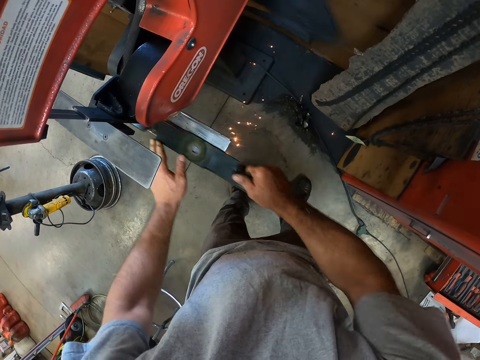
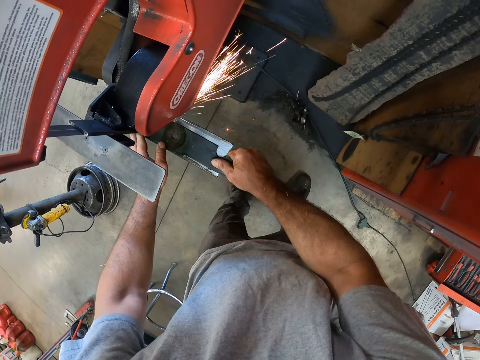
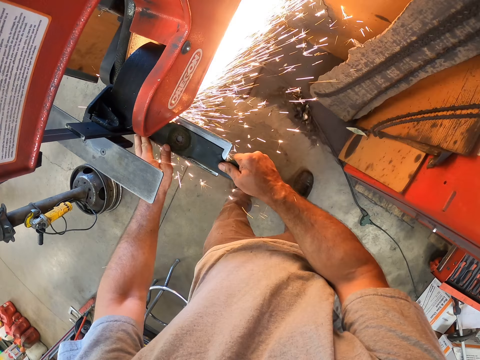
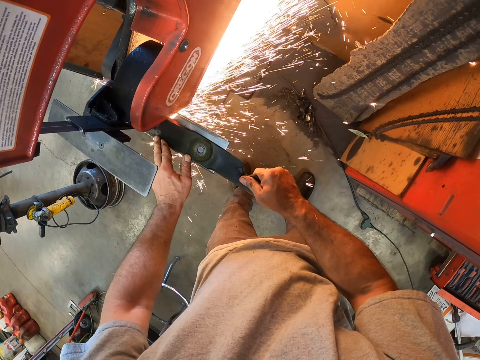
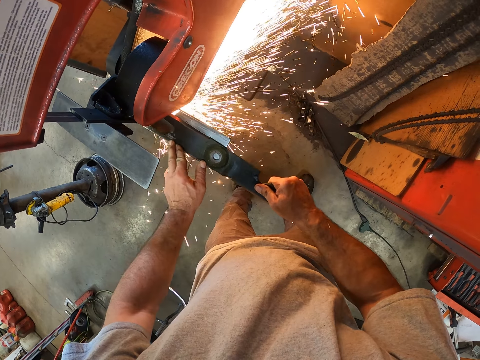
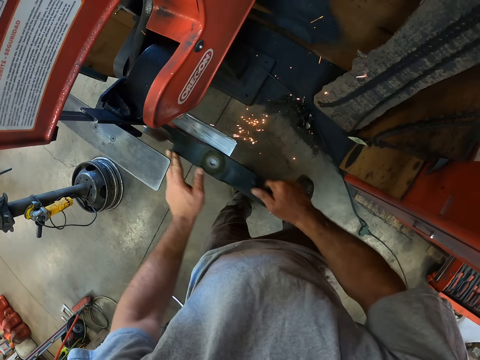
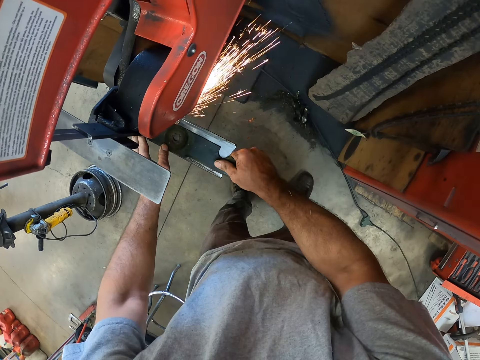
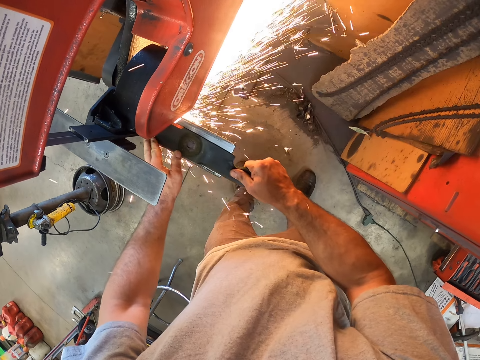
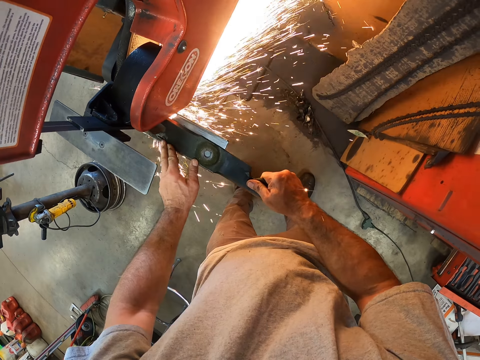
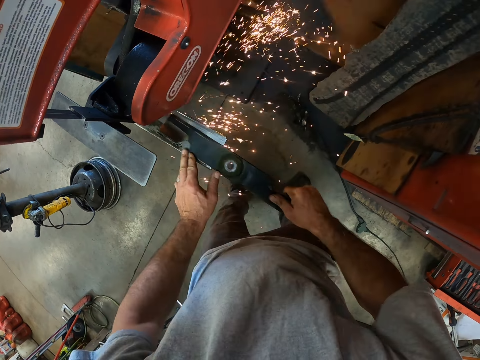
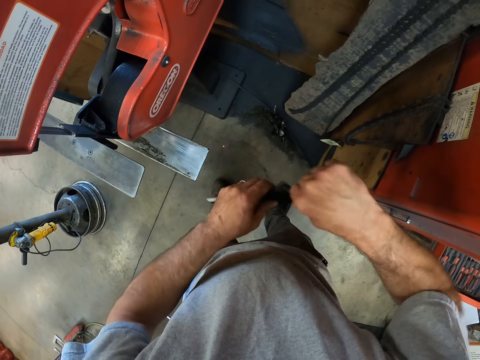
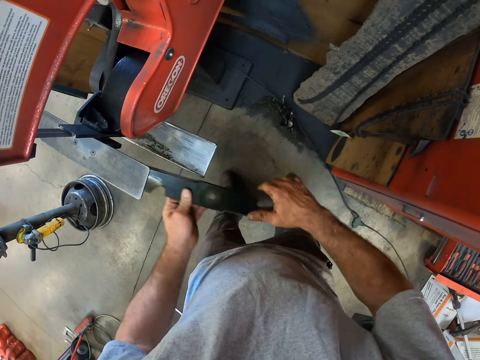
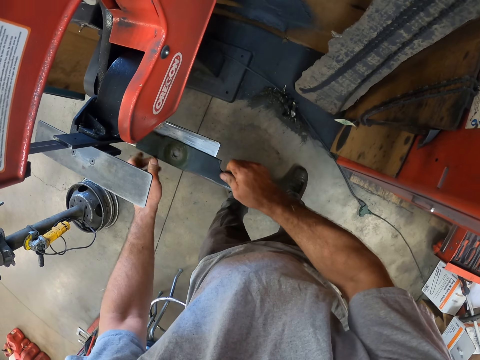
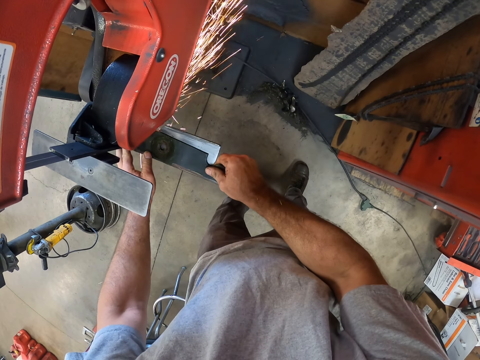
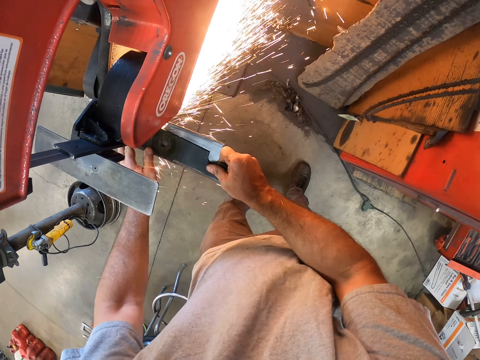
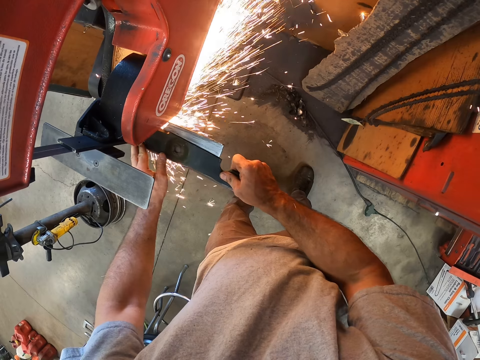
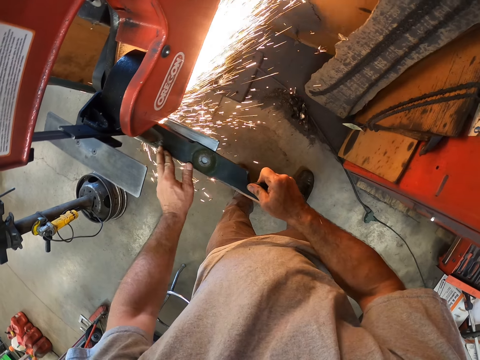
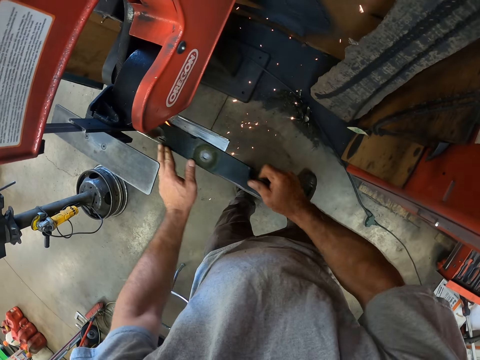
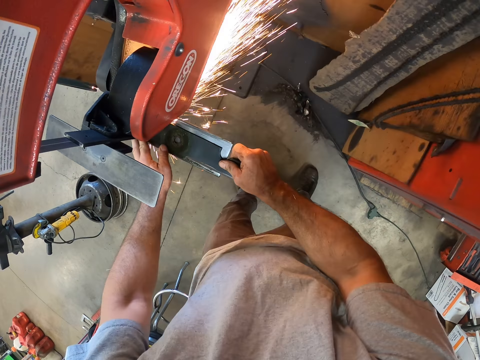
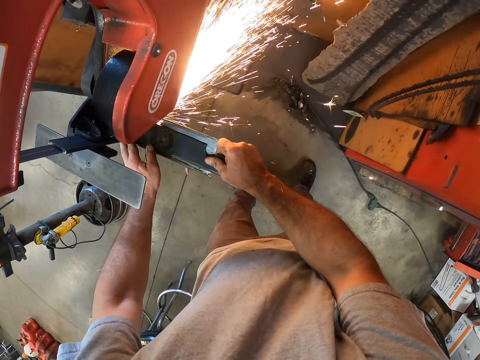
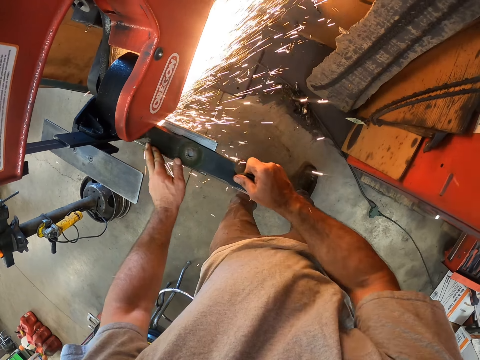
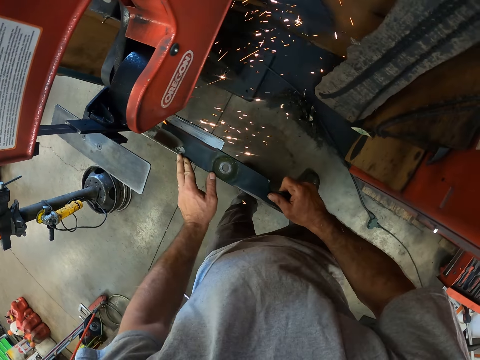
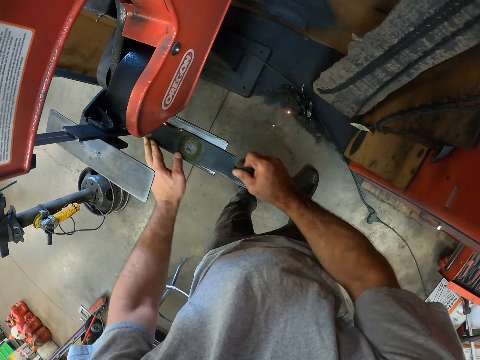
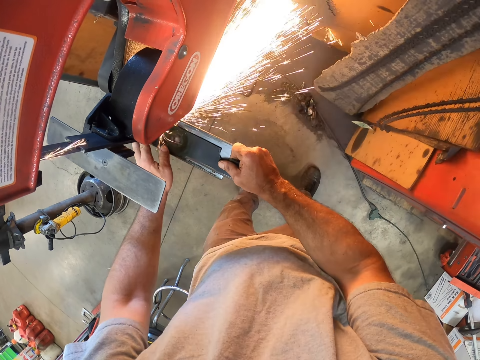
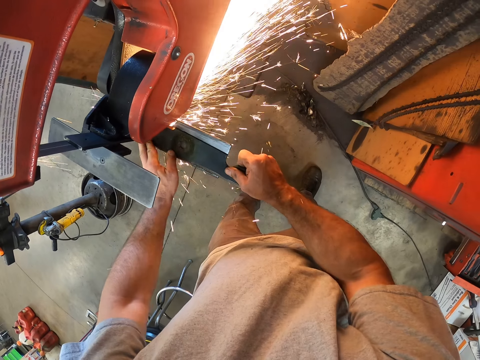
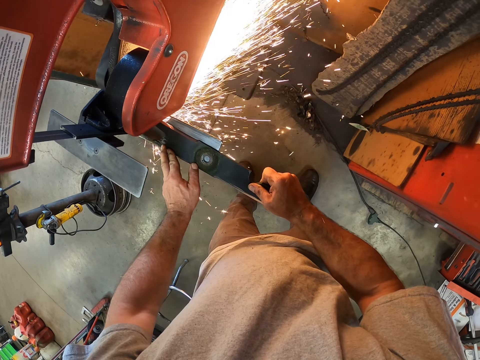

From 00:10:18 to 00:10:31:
The camera wearer turns the knife or metal upside down. They put the metal into the machine. They sharpen the knife in the coarse slot of the sharpening machine.

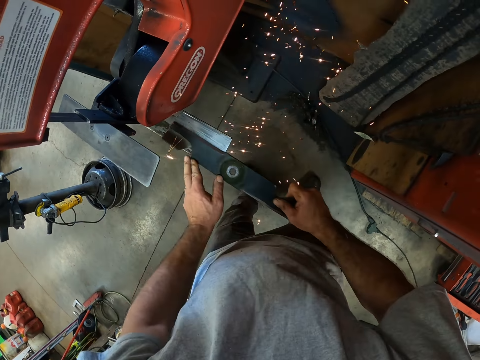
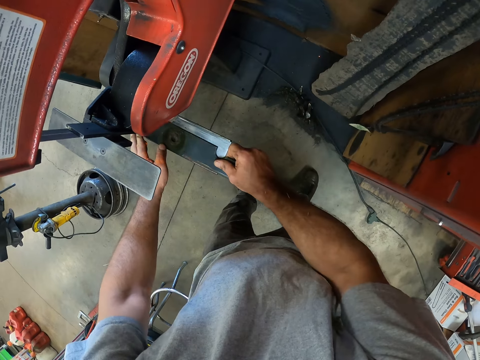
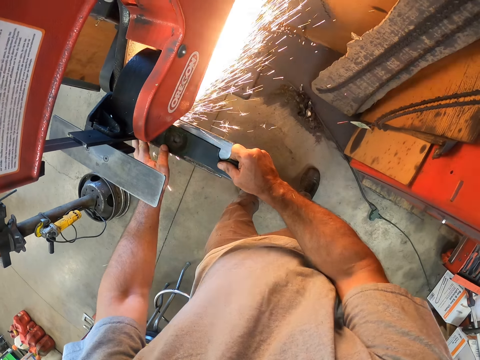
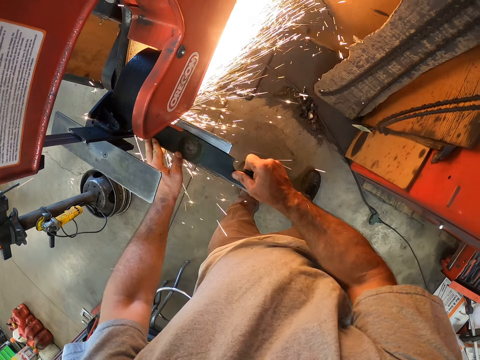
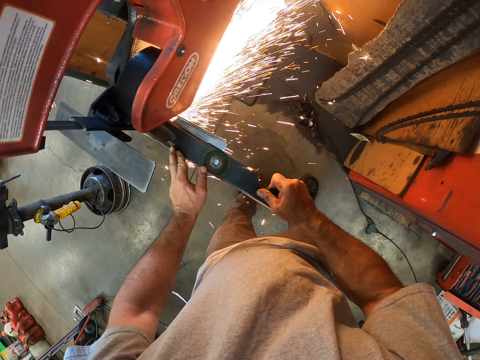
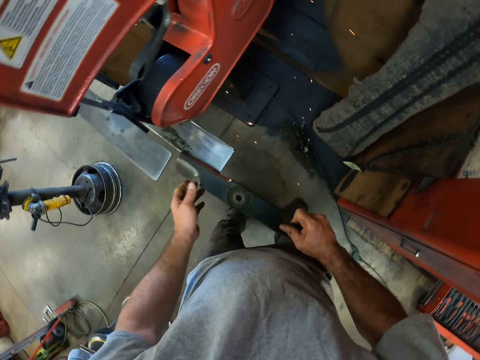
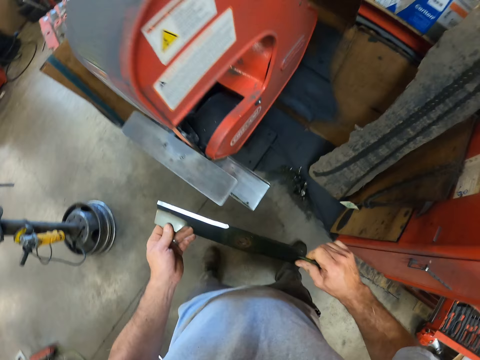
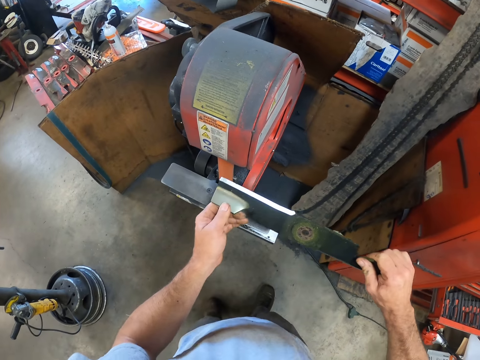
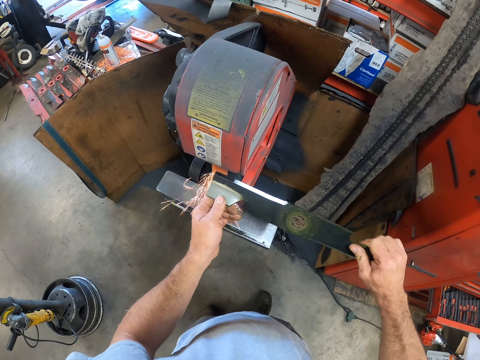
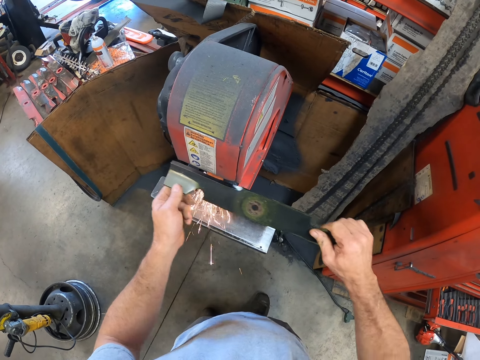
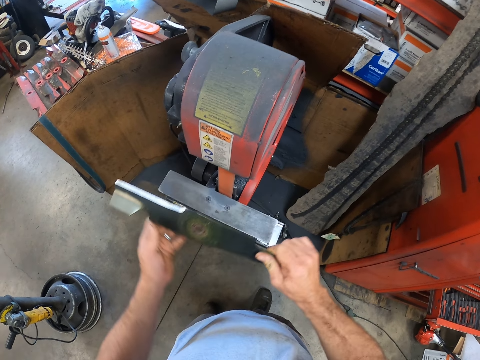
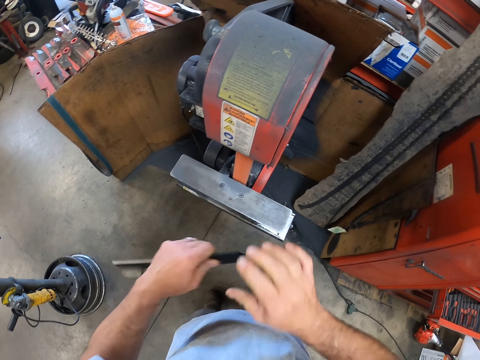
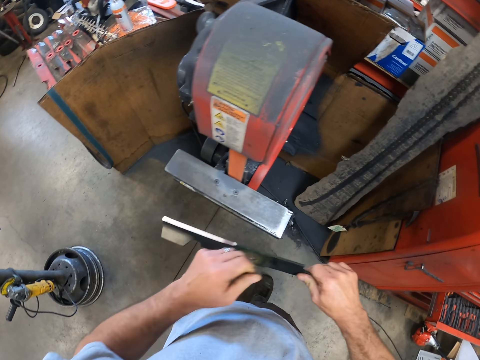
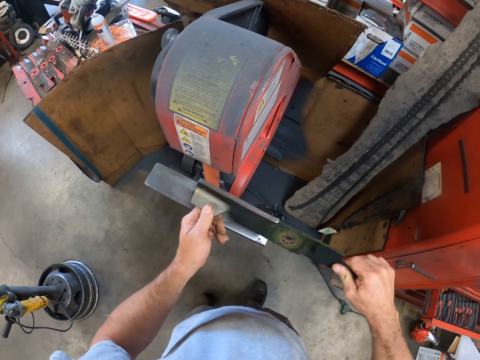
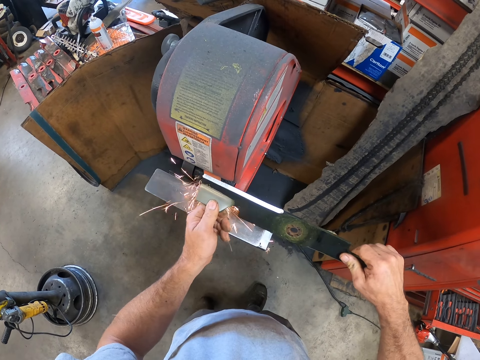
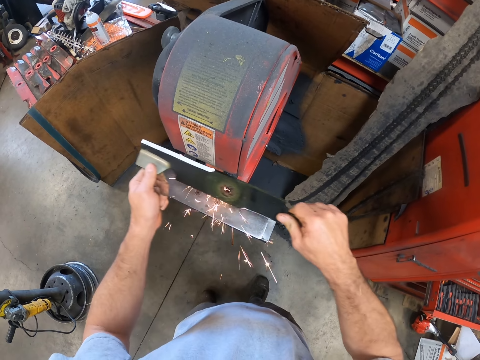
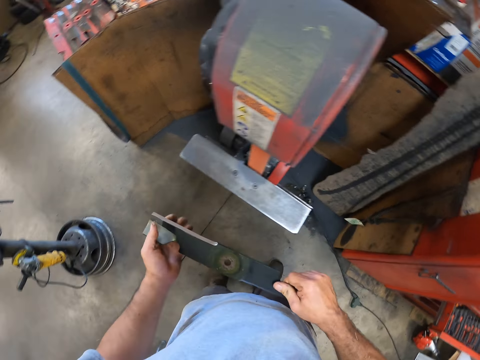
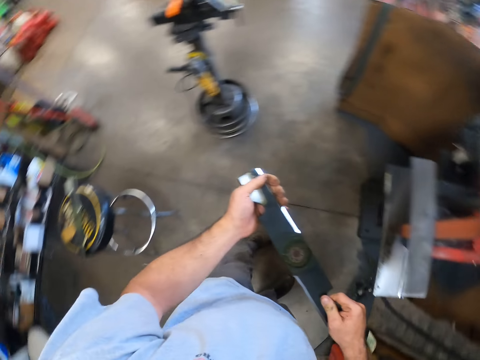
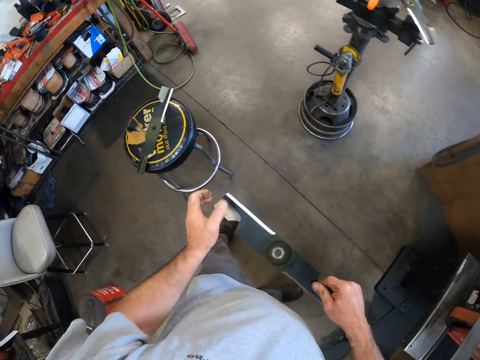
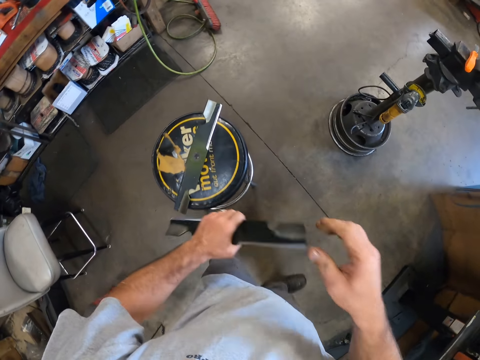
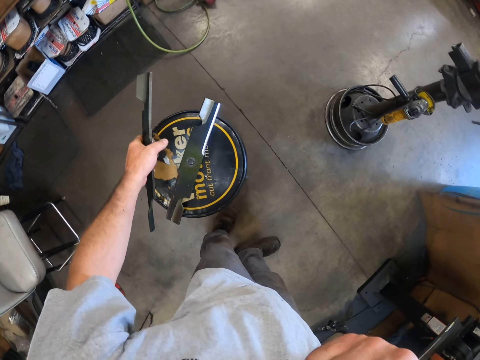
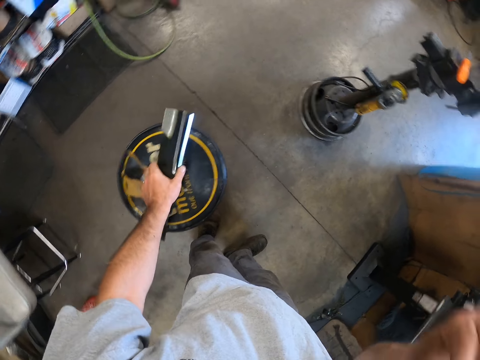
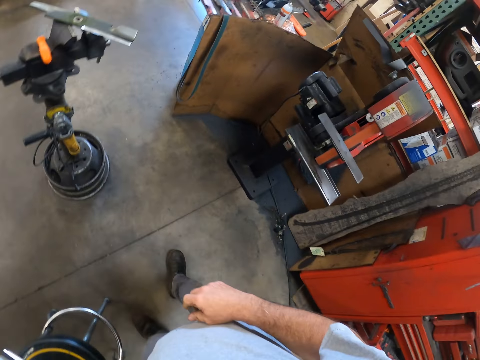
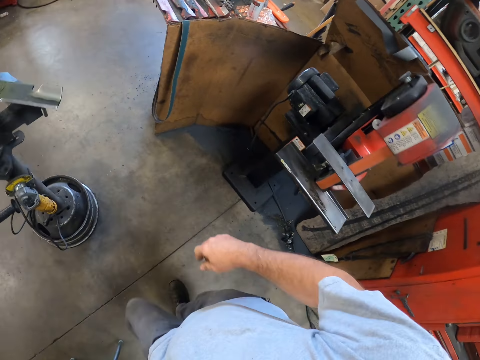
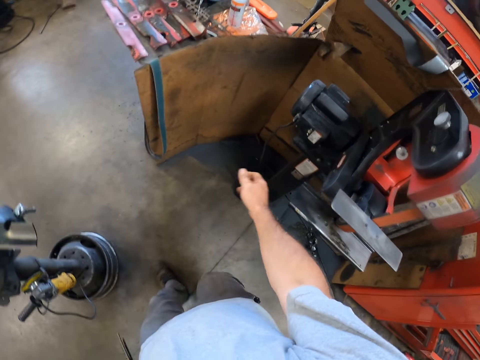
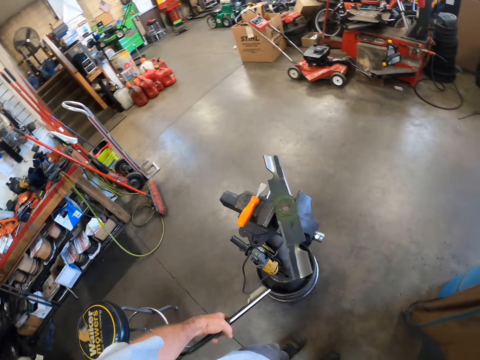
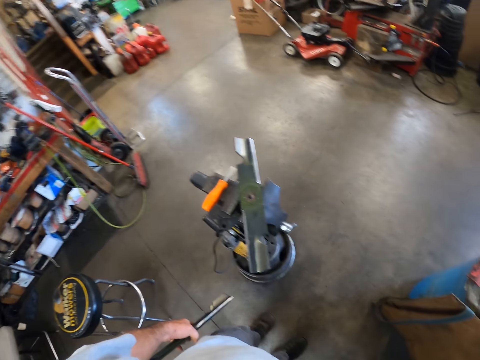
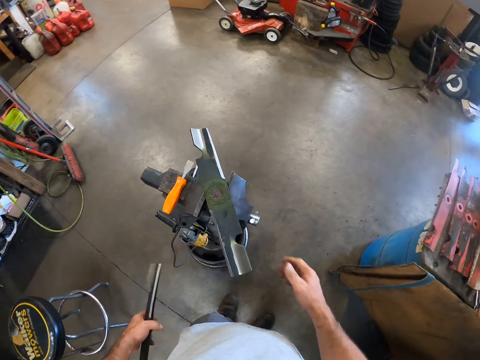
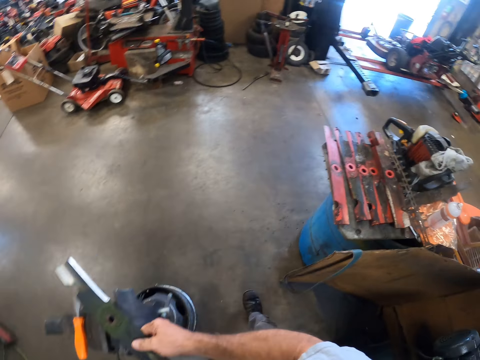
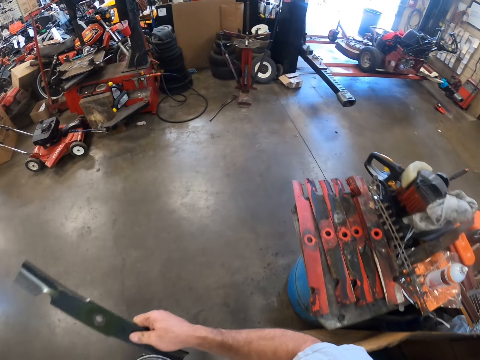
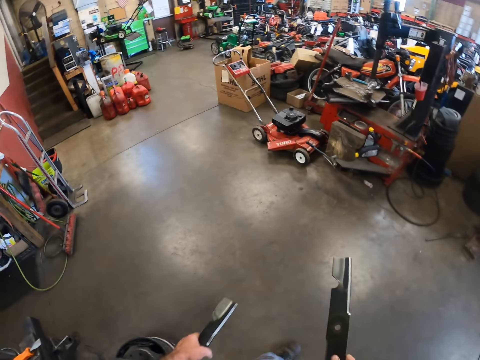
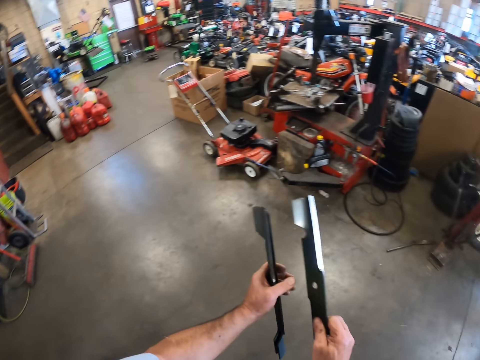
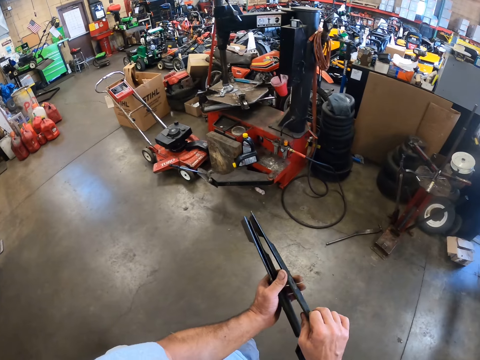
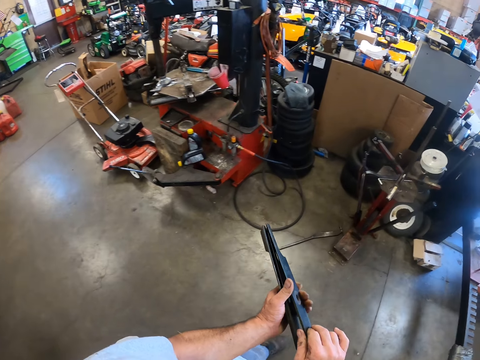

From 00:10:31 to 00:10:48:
The camera wearer moves the knife or metal up. He sharpens the knife in the fine slot of the sharpening machine. He turns the knife upside down. He sharpens the knife in the fine slot of the sharpening machine. He holds the blade of the knife with his left hand. He puts the metal on a stool. He picks up the other knife on the stool. He walks forward. He takes the knife kept on the machine. He walks inside a warehouse. He picks the metal in the left hand. He holds the three knives together in his left hand.
